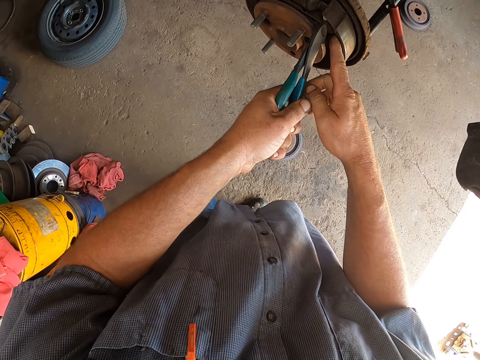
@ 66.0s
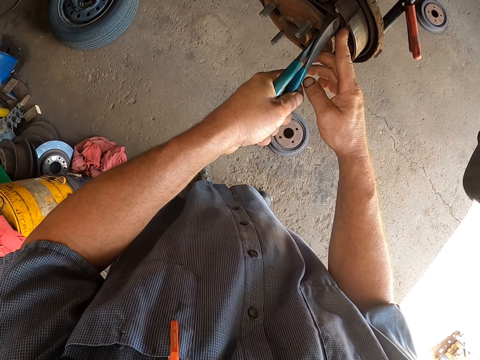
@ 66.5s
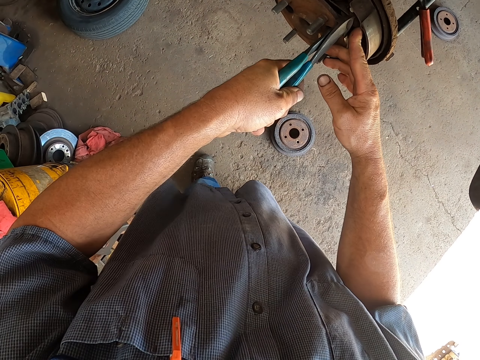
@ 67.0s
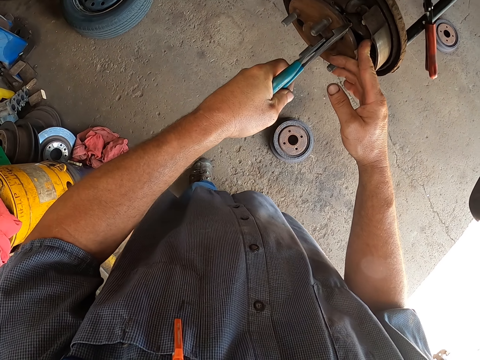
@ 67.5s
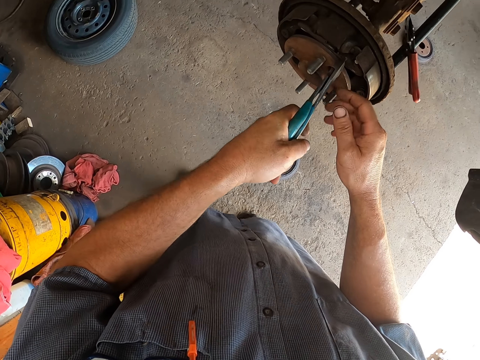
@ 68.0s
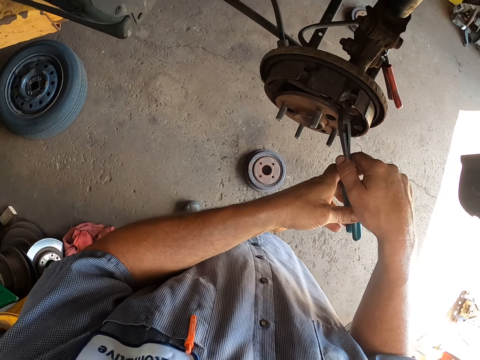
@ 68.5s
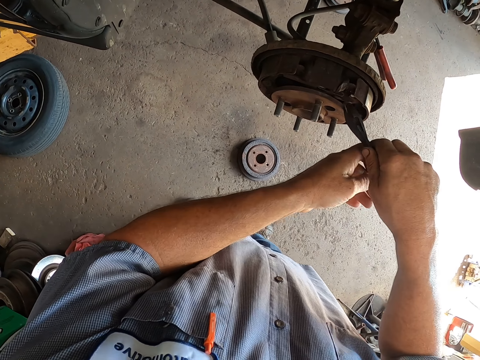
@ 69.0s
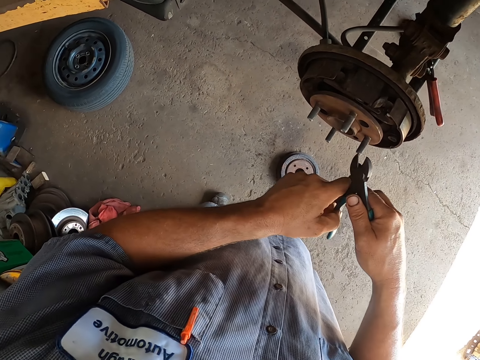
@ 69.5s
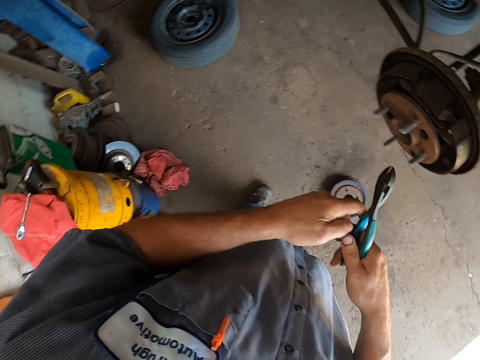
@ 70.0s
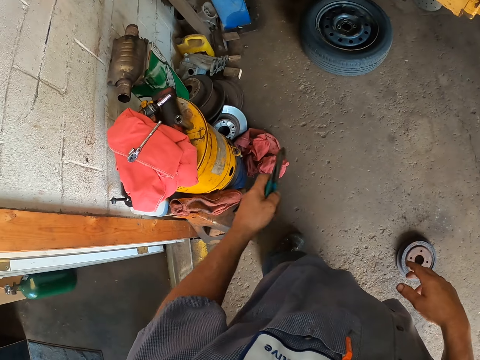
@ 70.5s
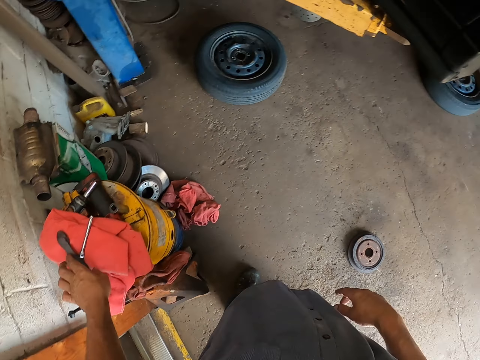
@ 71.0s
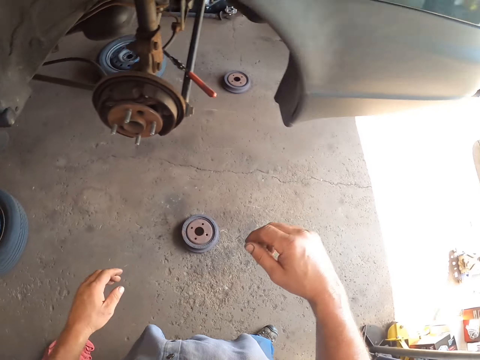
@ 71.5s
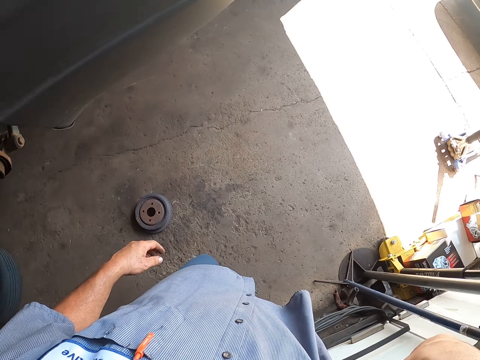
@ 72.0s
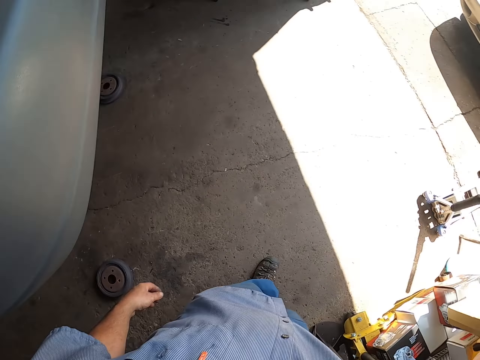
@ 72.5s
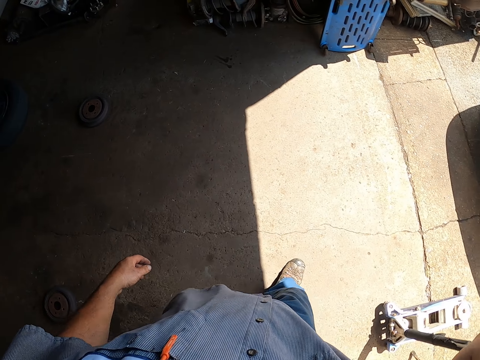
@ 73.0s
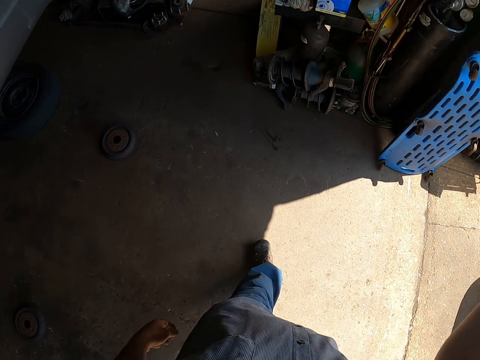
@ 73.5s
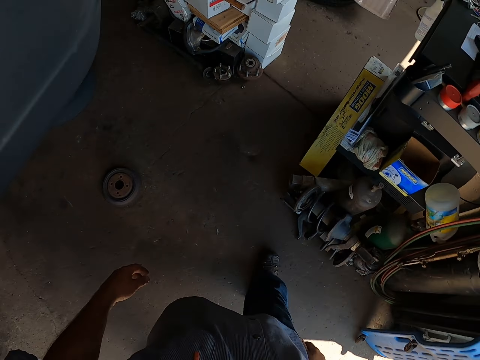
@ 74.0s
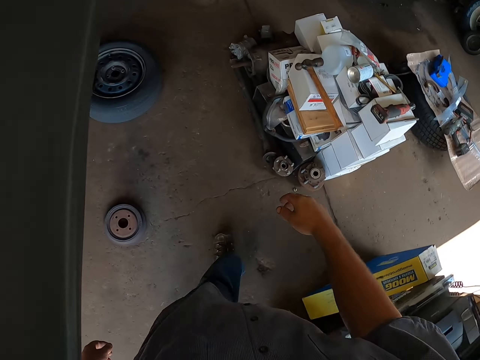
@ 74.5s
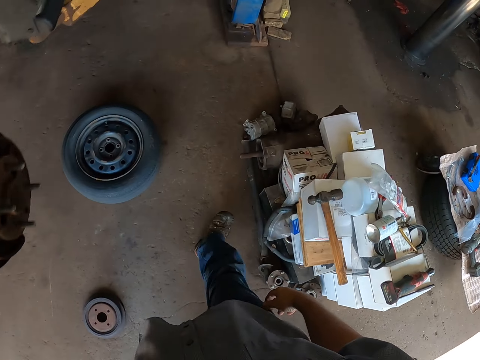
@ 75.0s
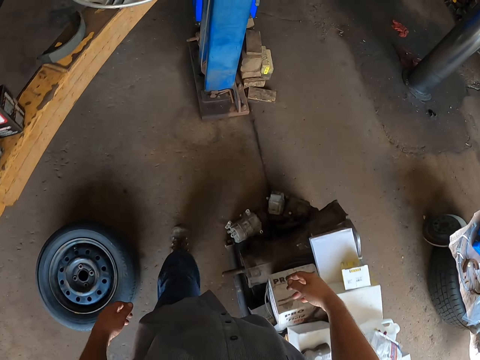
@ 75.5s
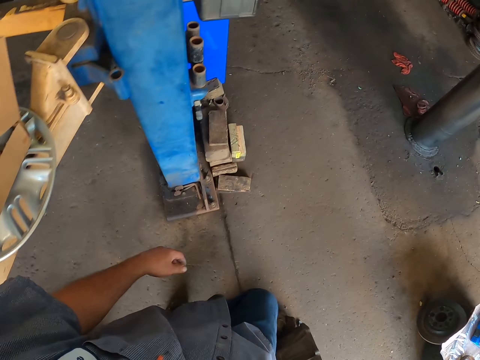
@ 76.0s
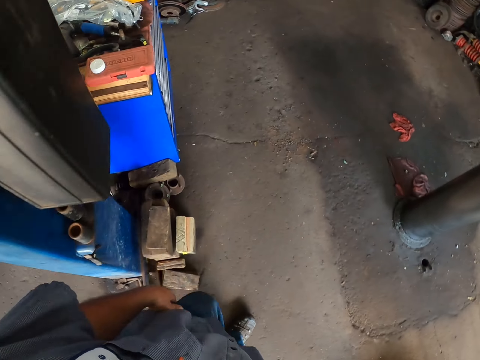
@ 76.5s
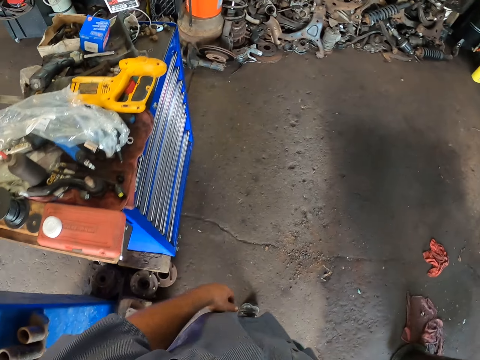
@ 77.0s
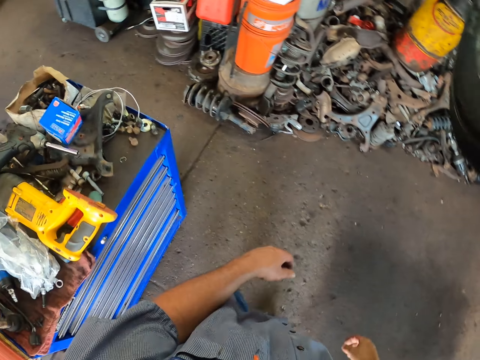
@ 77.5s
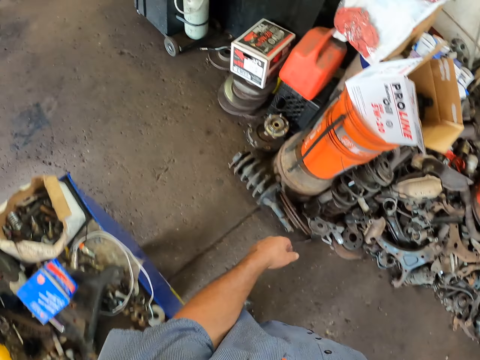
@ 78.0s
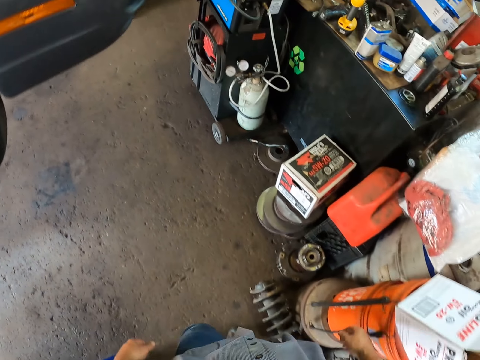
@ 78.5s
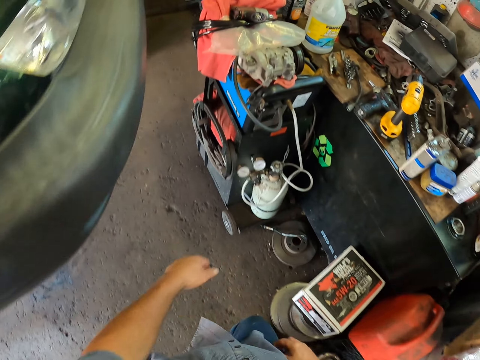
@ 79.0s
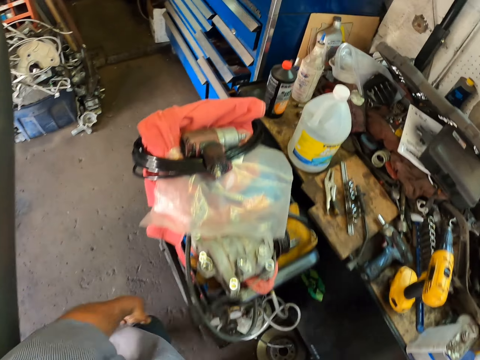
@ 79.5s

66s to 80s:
The camera wearer holds the pliers. They place the pliers on the piece of cloth. They lift the hand and walk around. They lower the hand. They walk towards the drawer.

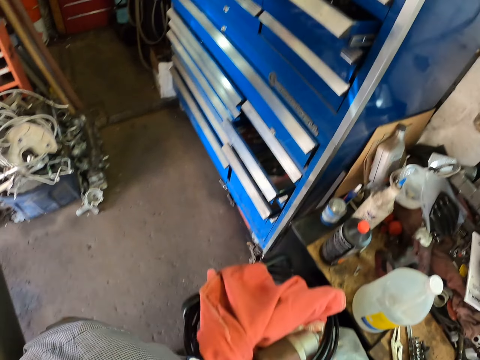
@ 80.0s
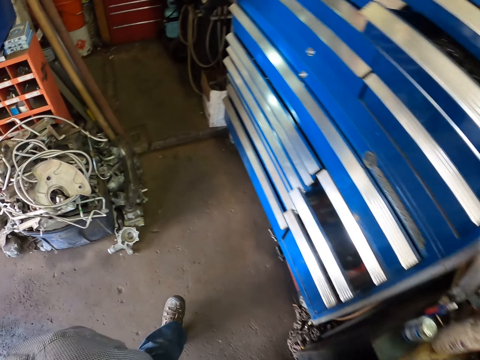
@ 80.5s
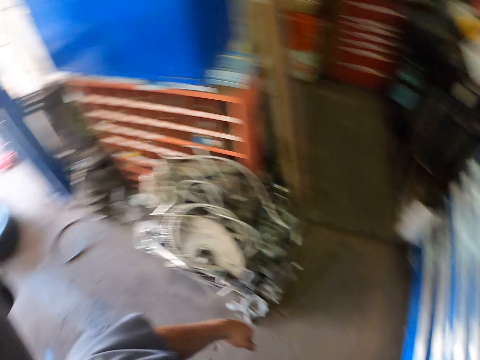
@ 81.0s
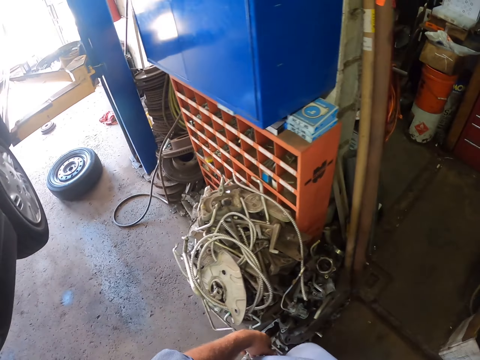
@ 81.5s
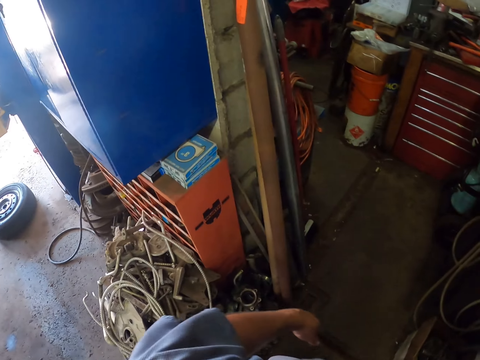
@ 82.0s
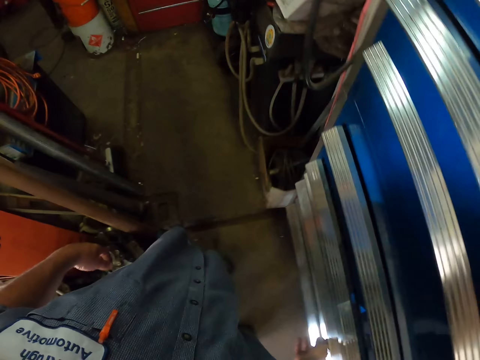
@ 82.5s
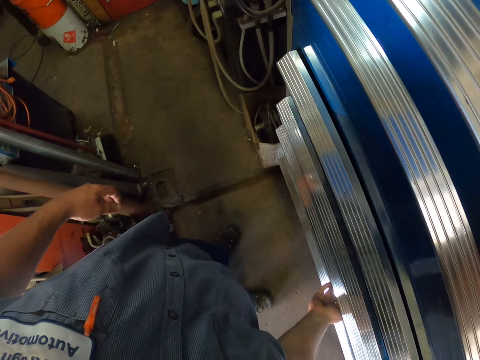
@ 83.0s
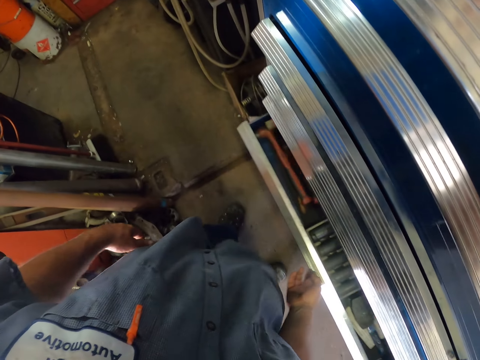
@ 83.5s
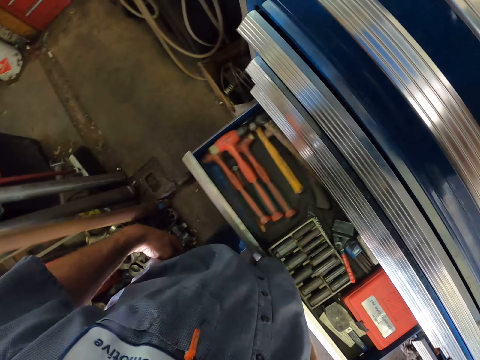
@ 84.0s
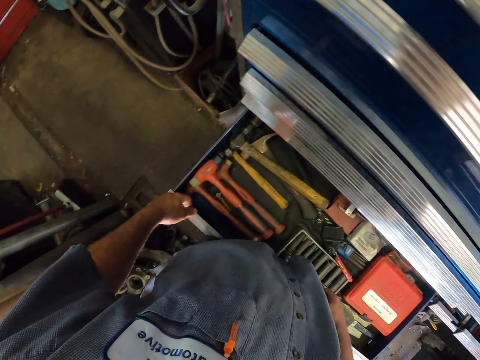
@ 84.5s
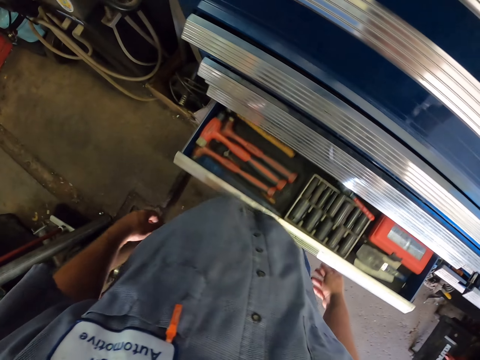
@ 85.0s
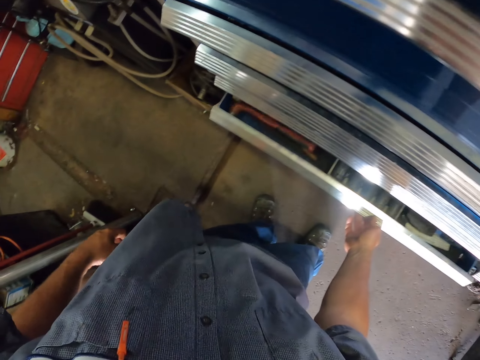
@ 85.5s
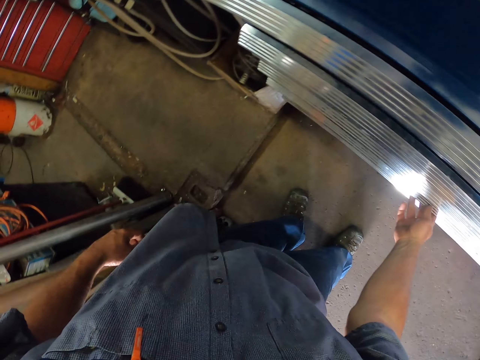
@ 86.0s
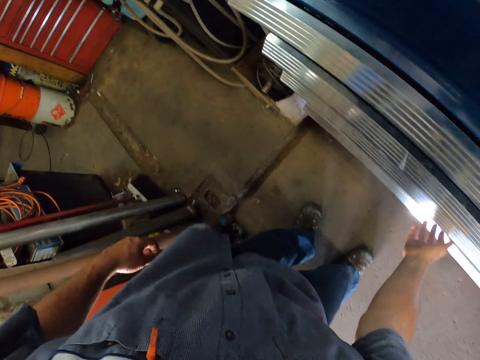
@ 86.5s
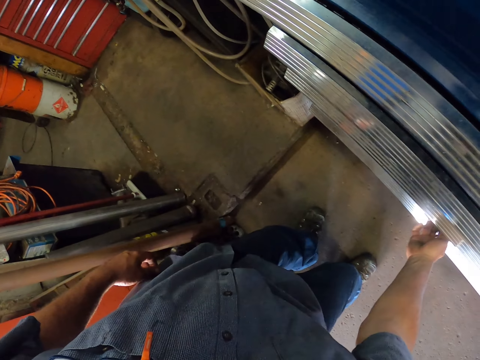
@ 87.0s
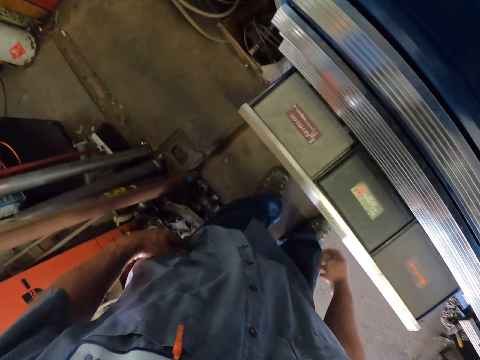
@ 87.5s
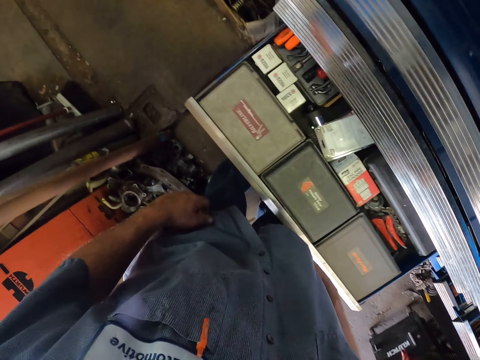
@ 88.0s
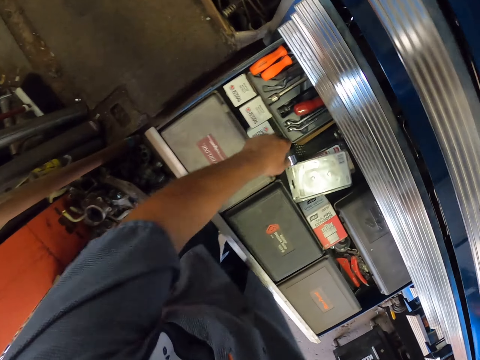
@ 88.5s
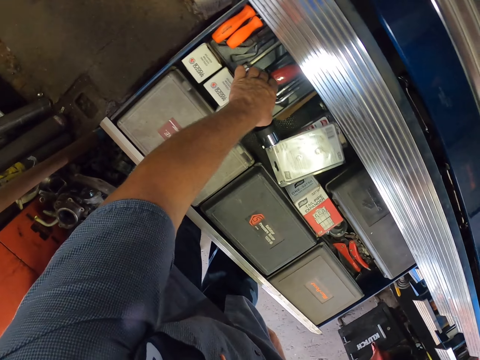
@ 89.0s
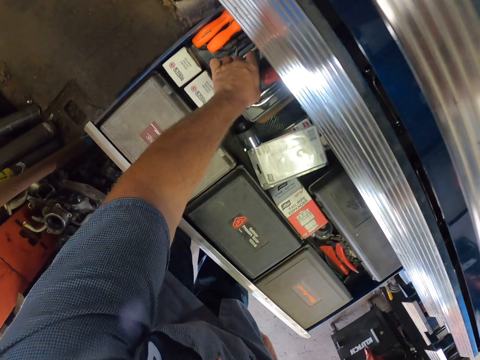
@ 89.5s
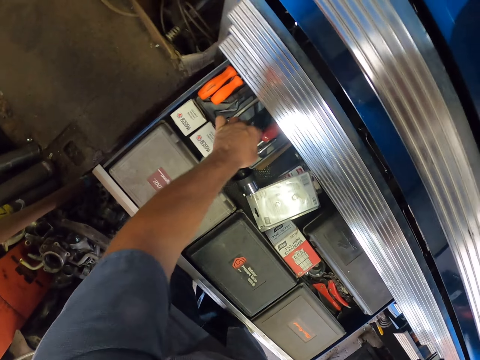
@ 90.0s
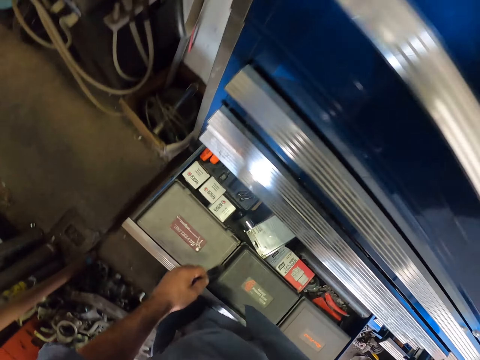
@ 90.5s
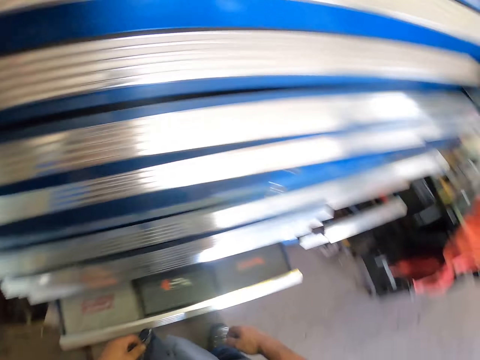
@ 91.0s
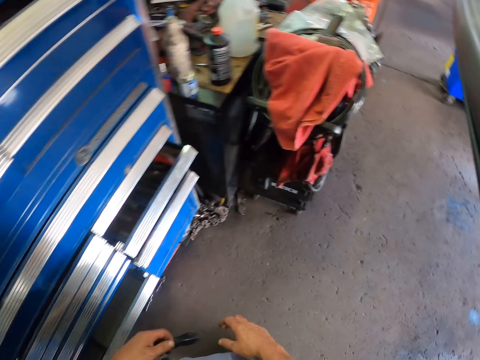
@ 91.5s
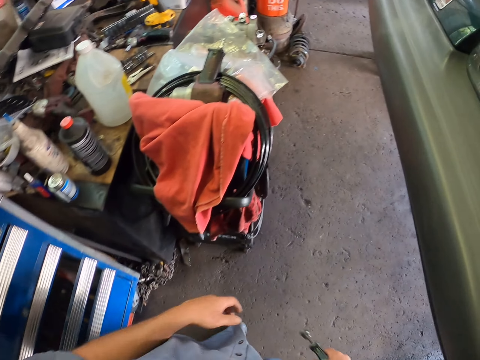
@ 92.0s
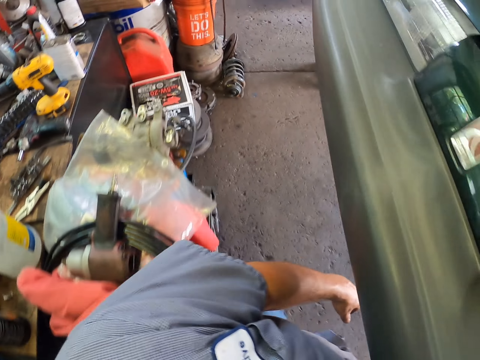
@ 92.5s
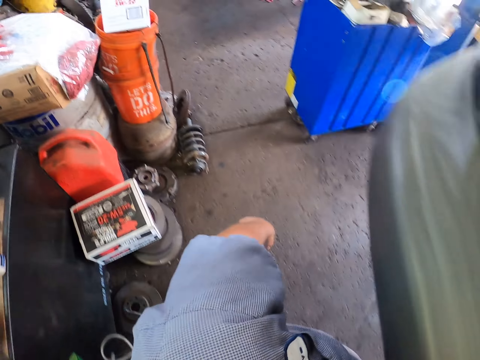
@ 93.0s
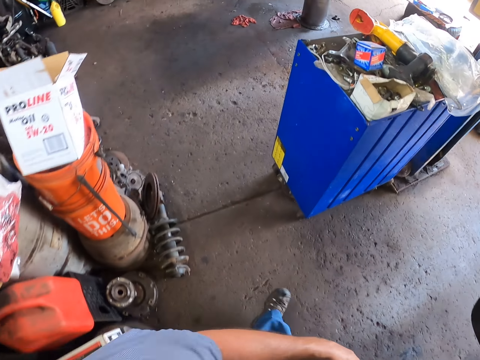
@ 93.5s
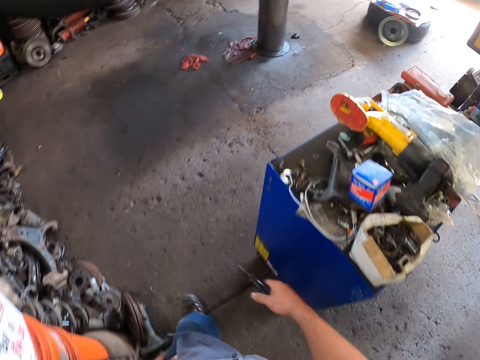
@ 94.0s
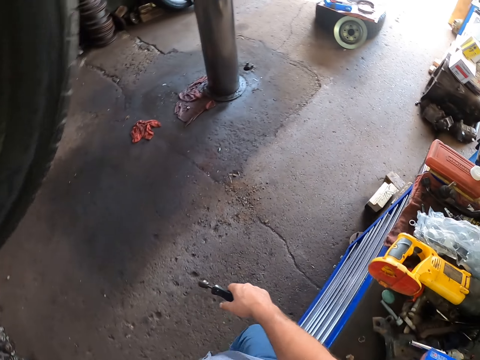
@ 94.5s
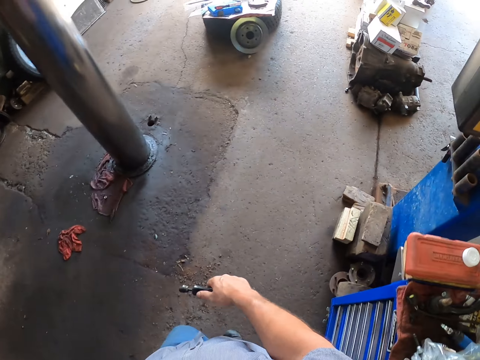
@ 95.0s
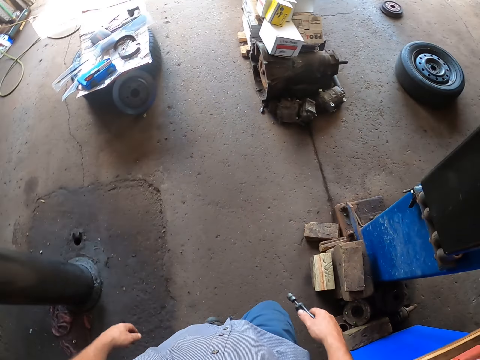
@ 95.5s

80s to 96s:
The camera wearer opens the tool drawer. They close the tool drawer. They open the tool drawer. They pick up a spanner. They look around. They push the drawer. They walk to the vehicle. They look around.
